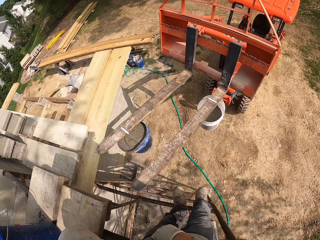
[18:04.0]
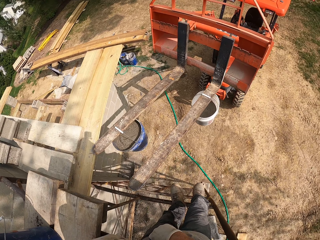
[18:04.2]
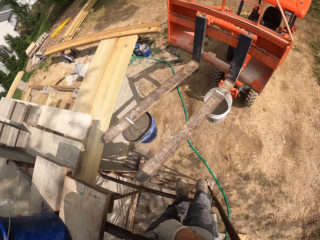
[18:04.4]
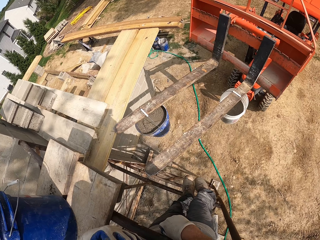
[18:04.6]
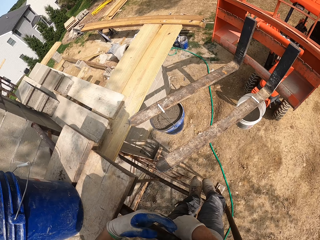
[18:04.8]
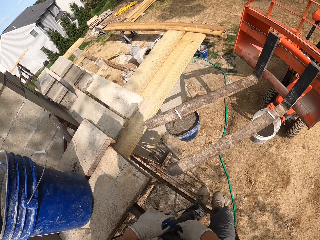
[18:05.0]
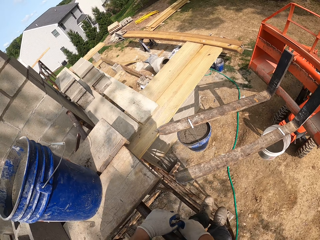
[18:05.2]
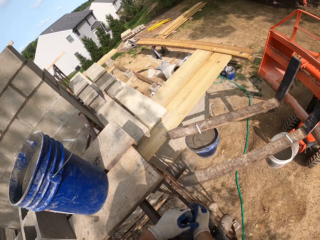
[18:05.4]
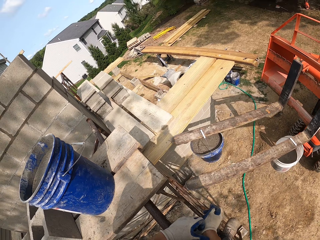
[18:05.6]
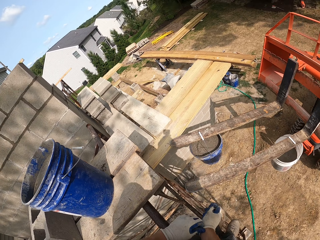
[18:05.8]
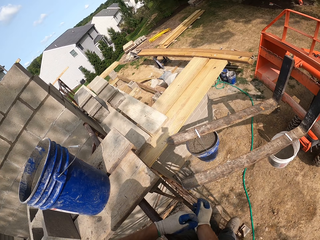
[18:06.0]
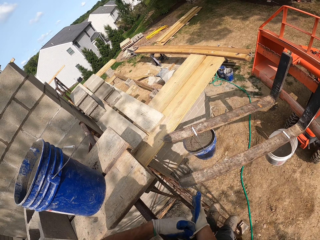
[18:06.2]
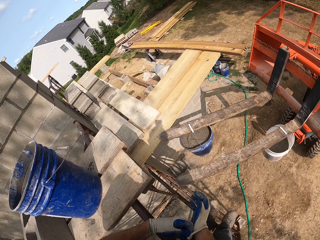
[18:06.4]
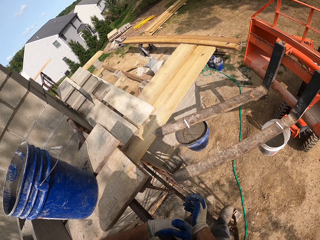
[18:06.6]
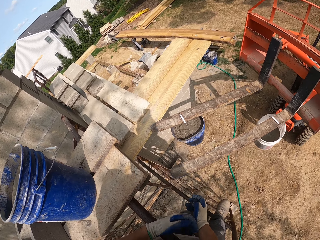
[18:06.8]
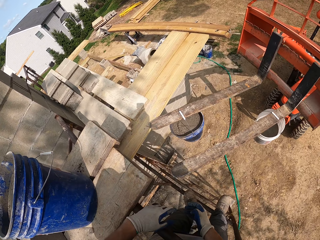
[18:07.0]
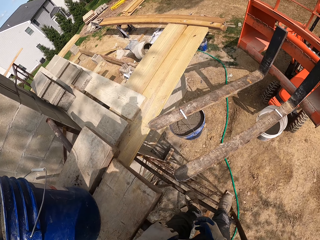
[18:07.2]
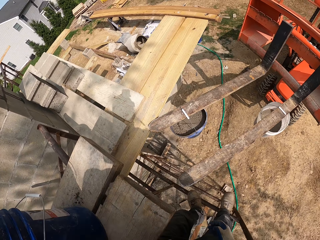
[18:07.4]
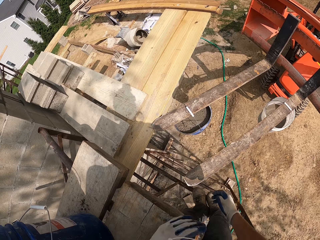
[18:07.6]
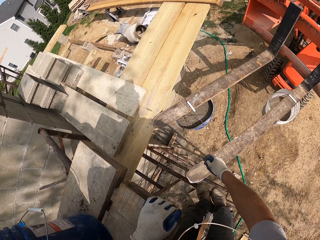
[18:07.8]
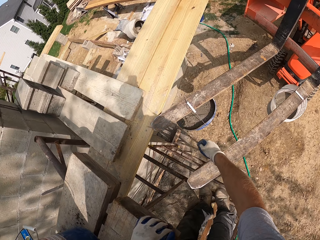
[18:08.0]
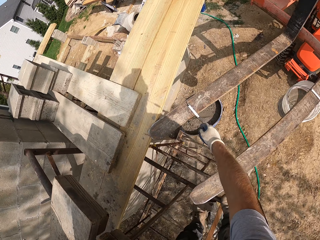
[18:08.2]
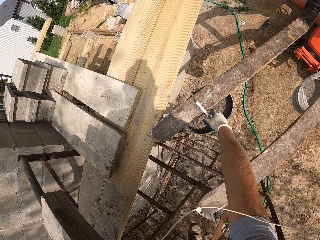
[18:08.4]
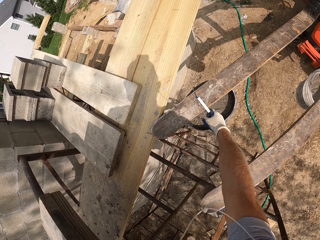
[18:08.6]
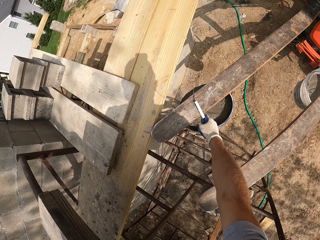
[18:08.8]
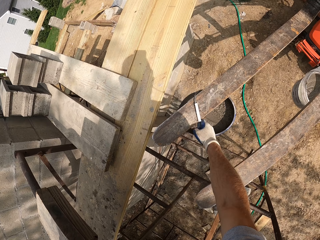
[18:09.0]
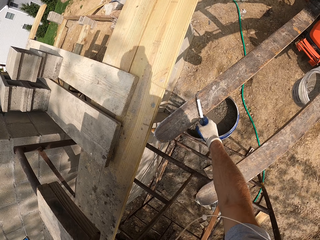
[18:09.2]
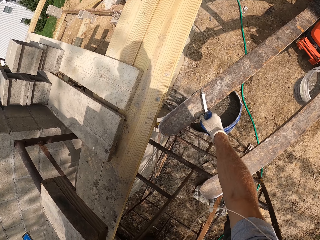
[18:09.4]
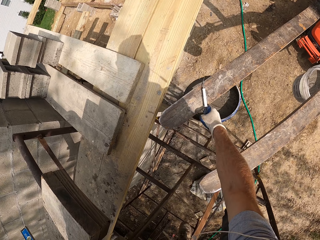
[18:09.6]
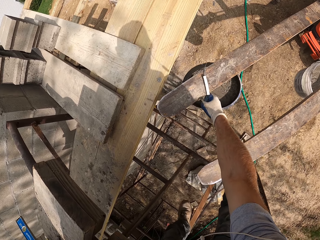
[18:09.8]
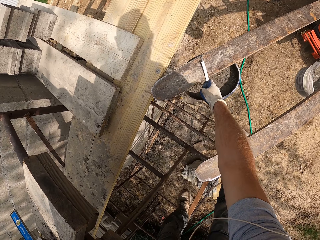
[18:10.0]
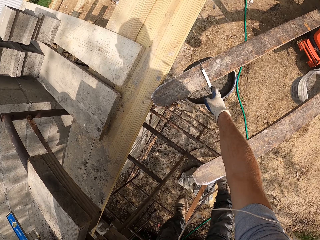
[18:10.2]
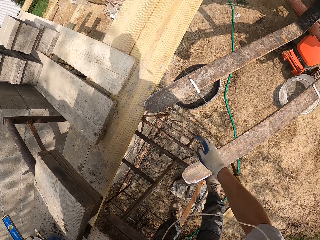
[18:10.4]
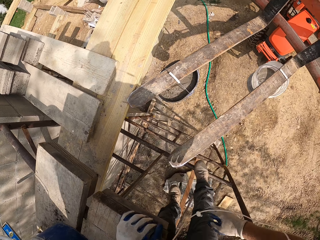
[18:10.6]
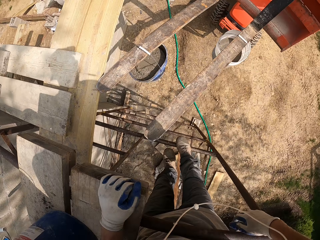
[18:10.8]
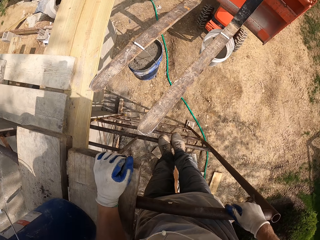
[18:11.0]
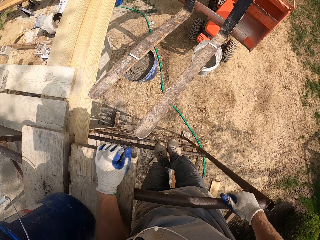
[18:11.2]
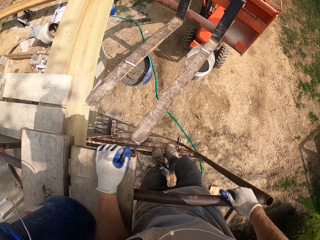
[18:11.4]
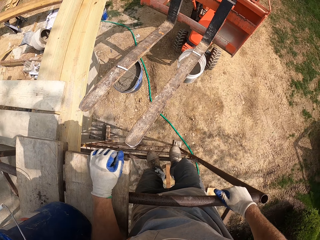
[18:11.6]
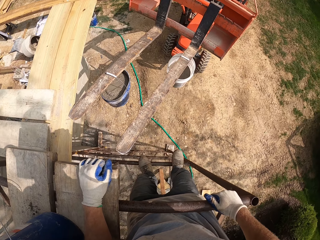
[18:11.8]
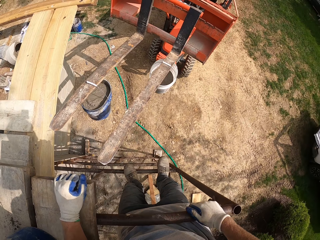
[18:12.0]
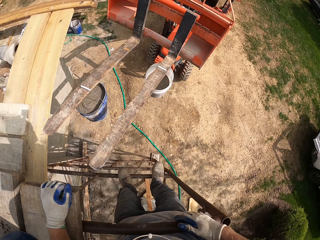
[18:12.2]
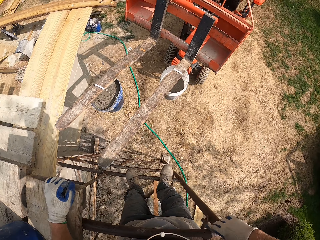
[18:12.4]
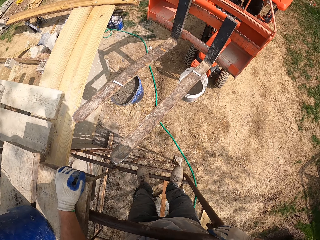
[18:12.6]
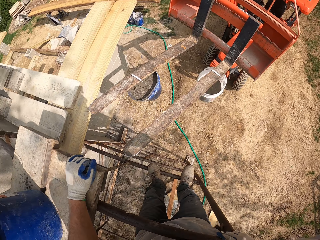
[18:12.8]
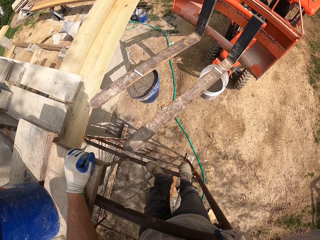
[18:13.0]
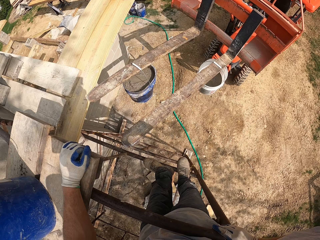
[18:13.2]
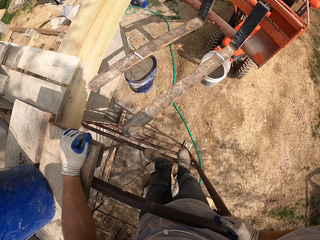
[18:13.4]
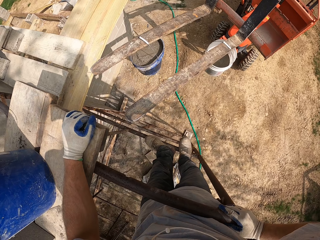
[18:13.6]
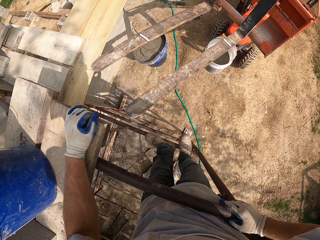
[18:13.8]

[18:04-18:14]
The camera wearer returns the phone back to his pocket. He adjusts his gloves. He pulls a bucket of cement. He picks up another cement bucket from the blade of the forklift. He climbs down one step.

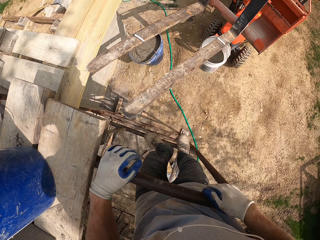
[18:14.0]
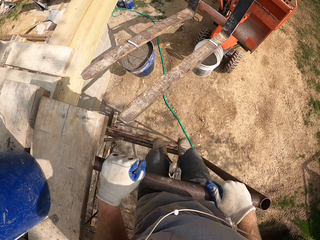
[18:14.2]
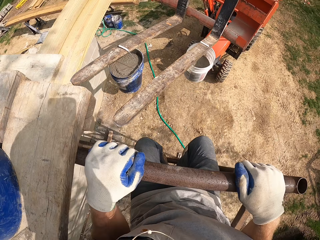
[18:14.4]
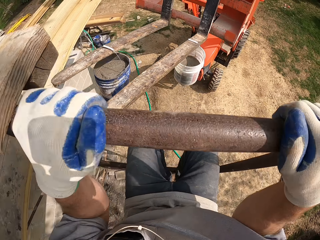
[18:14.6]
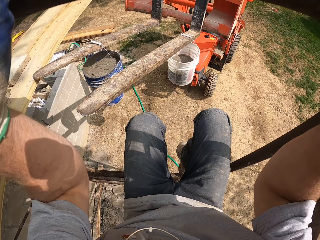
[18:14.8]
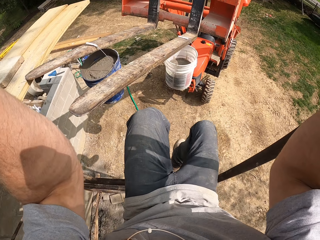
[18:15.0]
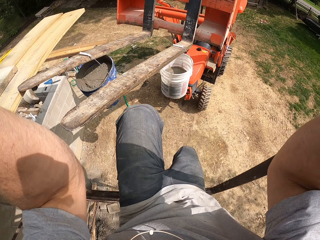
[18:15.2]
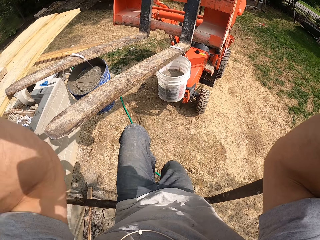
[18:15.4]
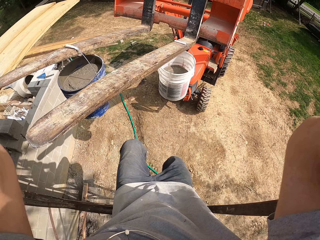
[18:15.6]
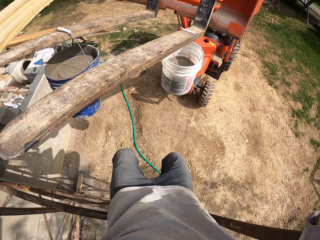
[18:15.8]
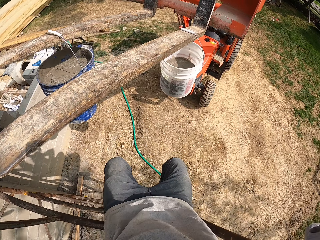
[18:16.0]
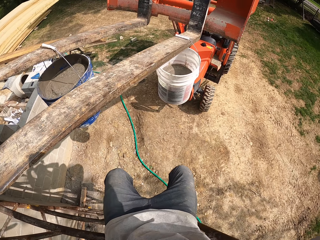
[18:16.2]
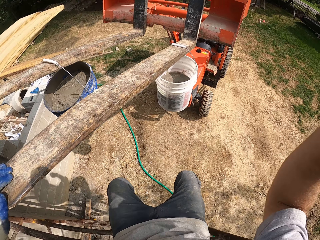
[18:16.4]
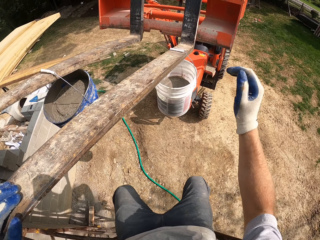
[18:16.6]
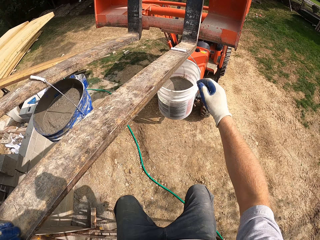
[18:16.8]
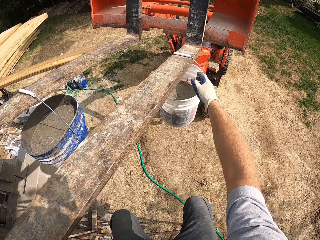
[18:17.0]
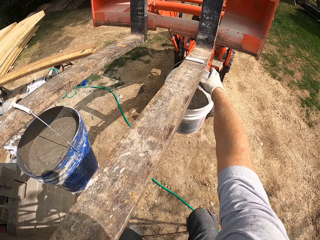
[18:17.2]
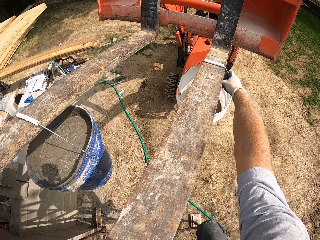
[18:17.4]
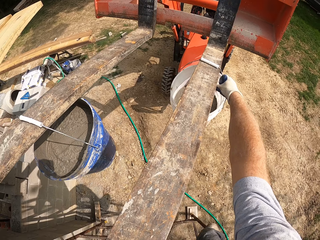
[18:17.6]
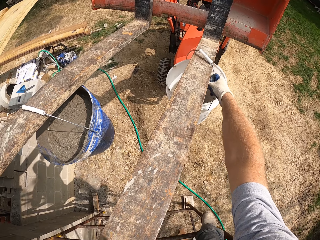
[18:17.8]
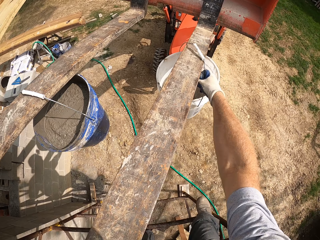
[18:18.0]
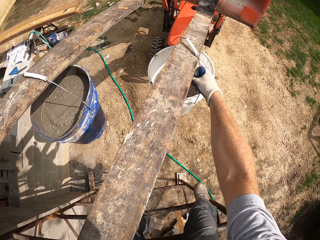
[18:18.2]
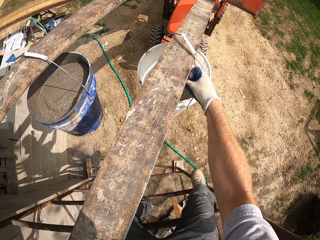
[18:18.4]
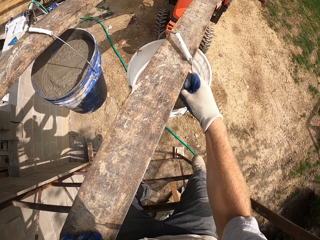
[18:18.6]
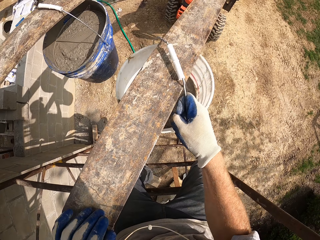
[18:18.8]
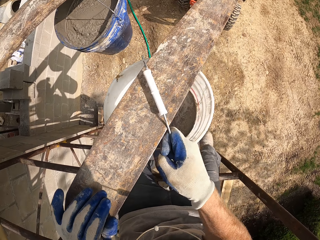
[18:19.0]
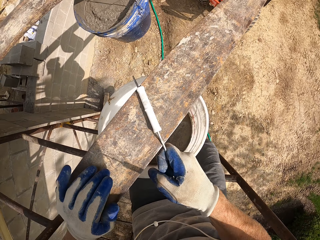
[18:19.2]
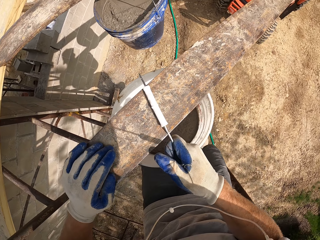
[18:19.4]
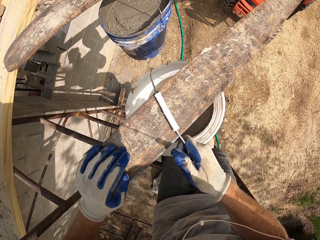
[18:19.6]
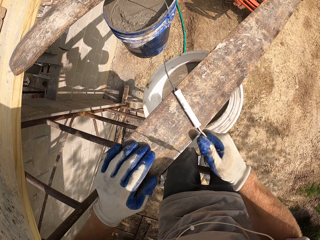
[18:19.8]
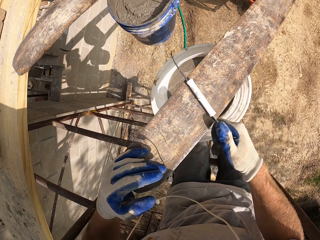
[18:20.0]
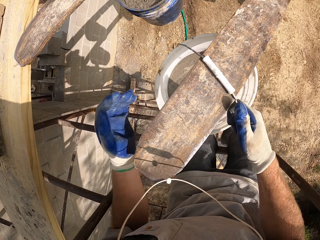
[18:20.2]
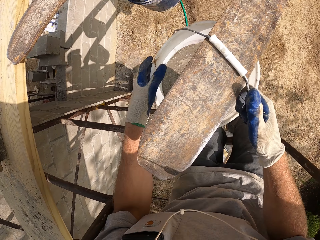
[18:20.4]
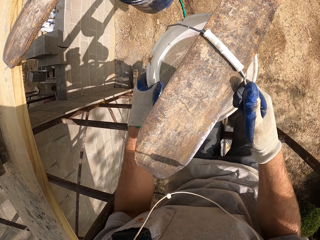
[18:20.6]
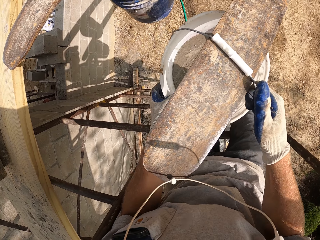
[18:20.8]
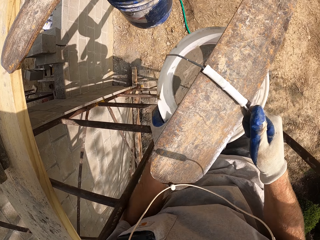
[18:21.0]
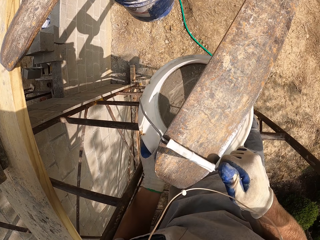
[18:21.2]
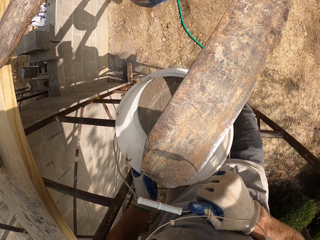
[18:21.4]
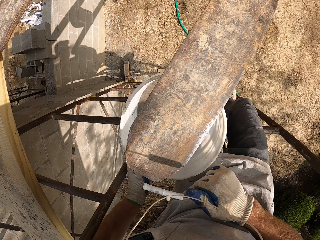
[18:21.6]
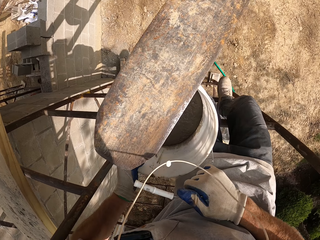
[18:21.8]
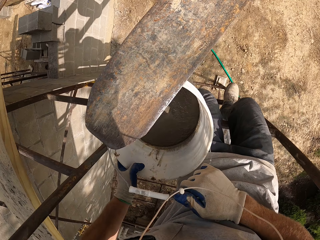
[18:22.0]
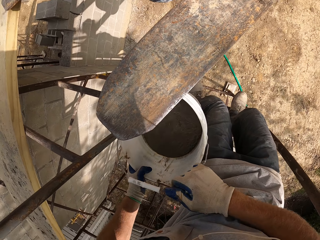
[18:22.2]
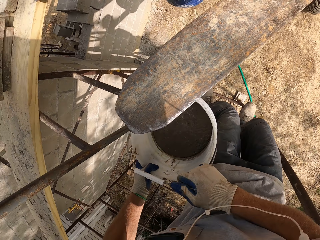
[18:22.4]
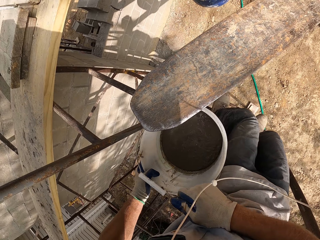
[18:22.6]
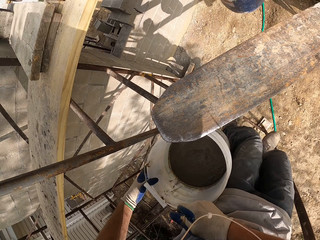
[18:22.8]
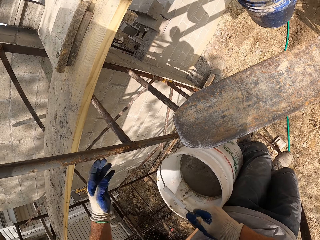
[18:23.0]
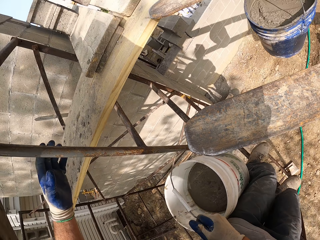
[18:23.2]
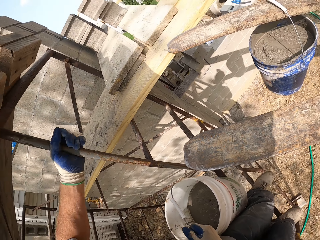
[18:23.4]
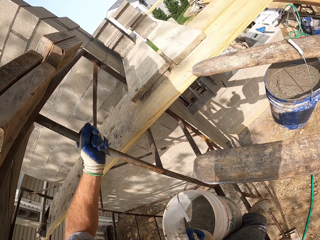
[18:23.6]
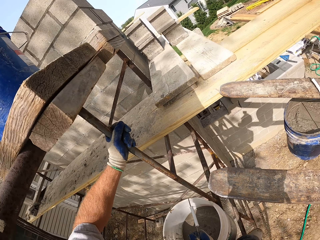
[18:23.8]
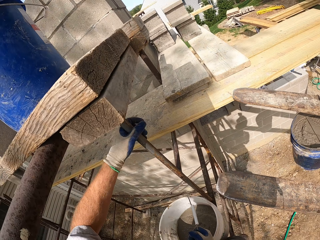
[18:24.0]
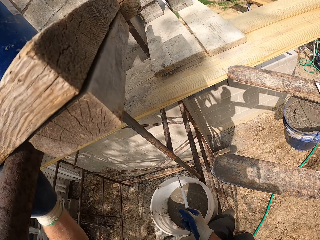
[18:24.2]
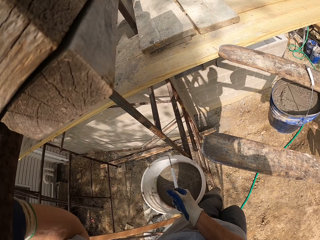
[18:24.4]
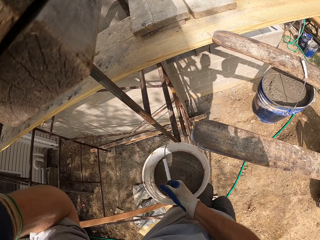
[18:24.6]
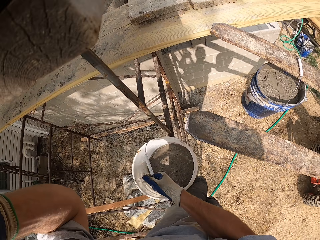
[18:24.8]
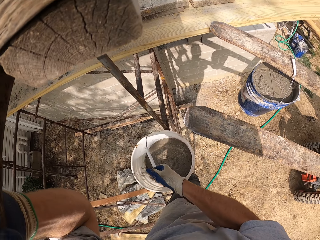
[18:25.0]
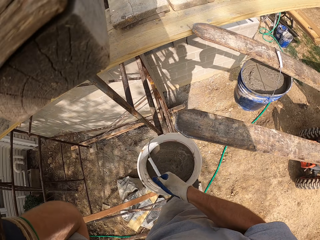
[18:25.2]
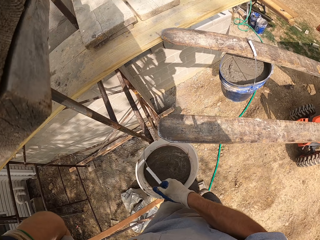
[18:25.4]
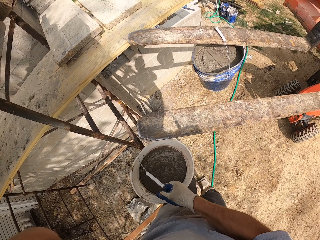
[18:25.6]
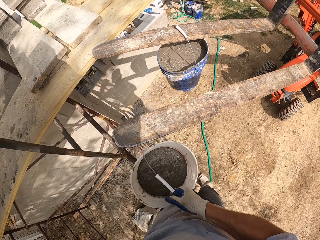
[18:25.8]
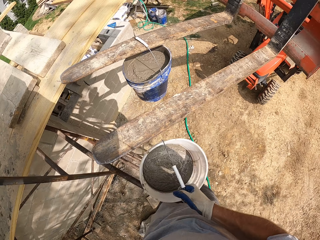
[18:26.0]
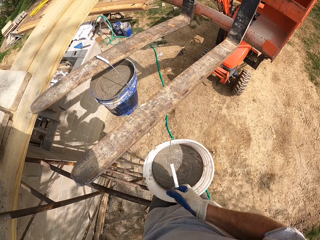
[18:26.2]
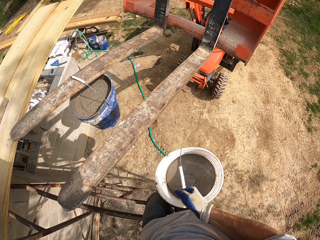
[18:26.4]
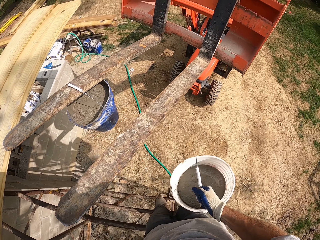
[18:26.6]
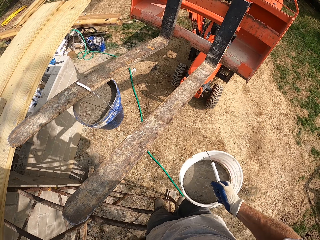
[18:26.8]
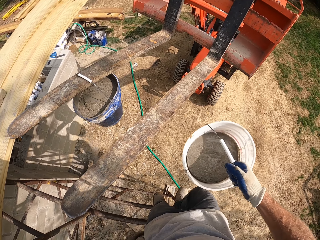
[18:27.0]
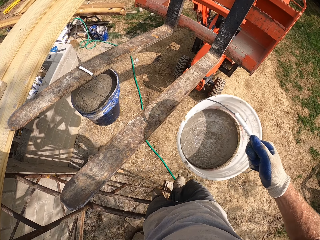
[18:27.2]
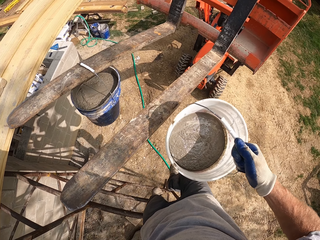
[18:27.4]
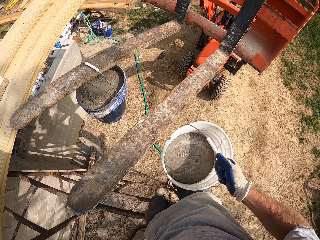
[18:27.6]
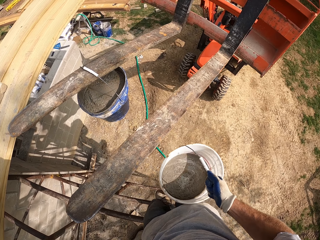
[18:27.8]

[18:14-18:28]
The camera wearer moves down one step. They take the bucket of cement. They drag the bucket on the blade of the forklift. They support the bucket on the scaffold. They put the bucket on the fork of the tractor. They pick up the bucket.
